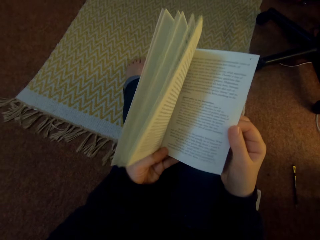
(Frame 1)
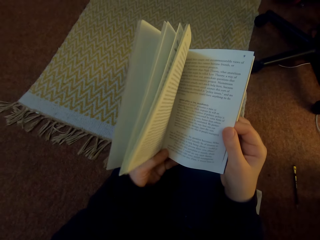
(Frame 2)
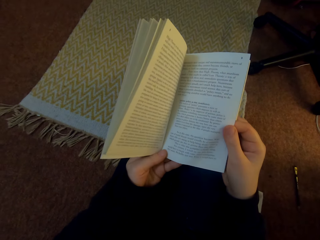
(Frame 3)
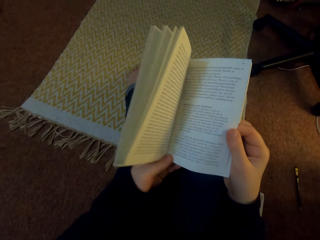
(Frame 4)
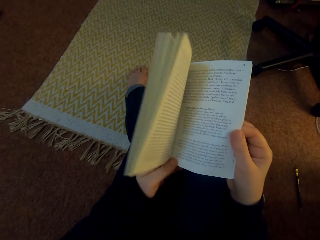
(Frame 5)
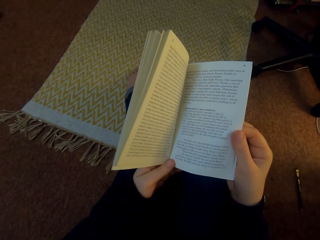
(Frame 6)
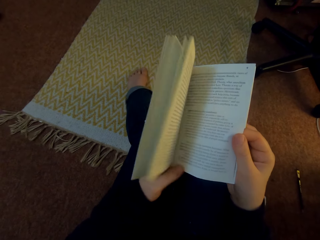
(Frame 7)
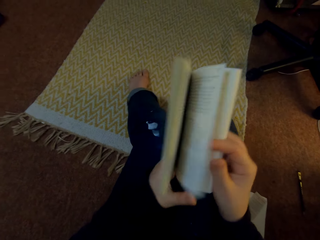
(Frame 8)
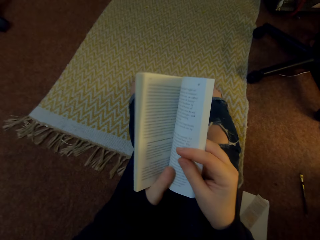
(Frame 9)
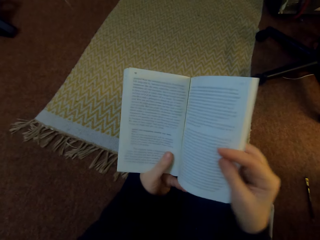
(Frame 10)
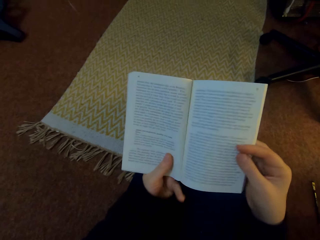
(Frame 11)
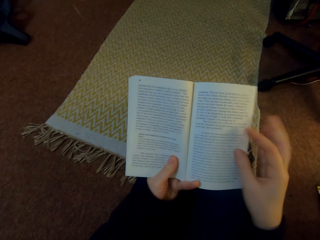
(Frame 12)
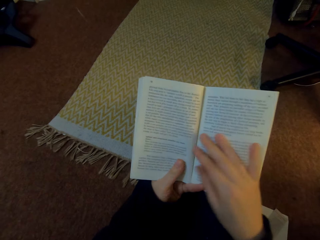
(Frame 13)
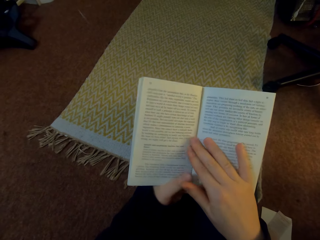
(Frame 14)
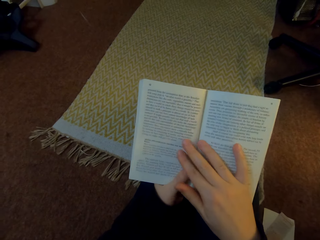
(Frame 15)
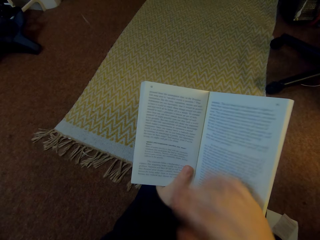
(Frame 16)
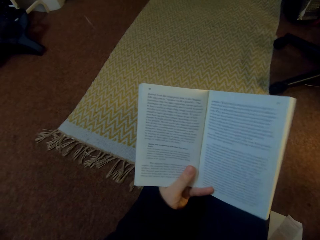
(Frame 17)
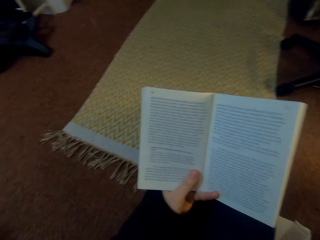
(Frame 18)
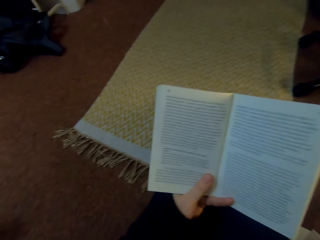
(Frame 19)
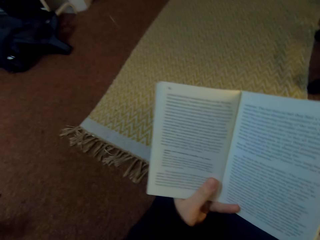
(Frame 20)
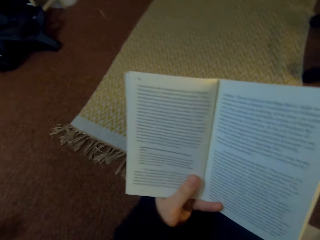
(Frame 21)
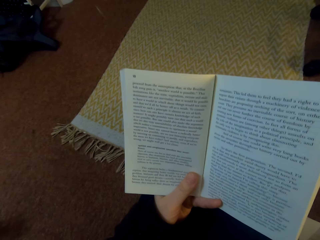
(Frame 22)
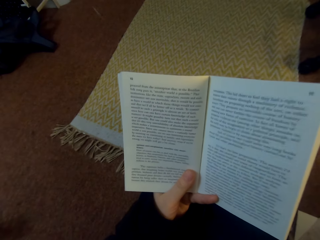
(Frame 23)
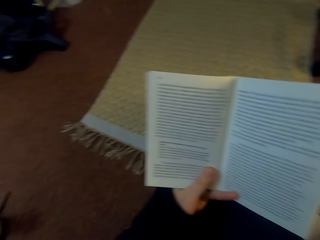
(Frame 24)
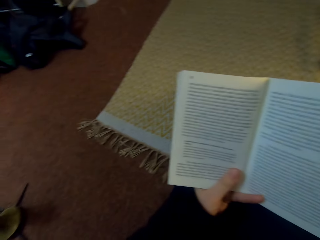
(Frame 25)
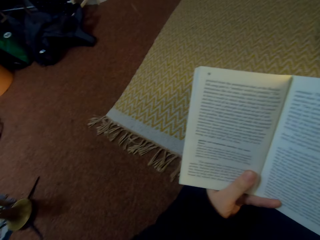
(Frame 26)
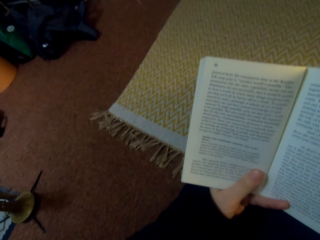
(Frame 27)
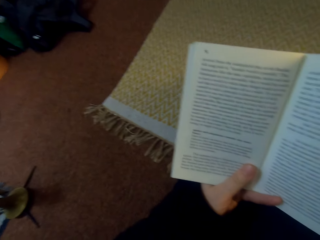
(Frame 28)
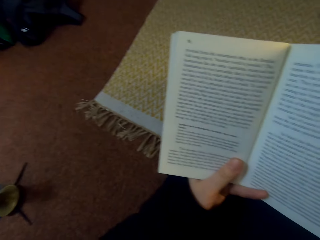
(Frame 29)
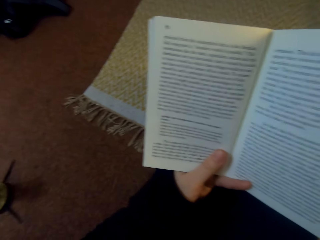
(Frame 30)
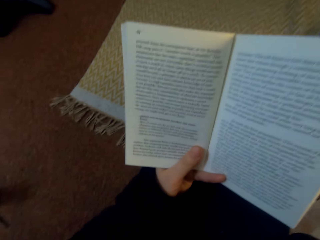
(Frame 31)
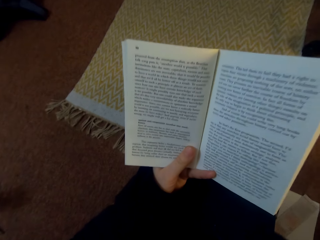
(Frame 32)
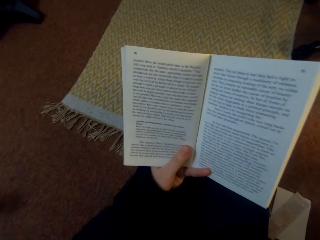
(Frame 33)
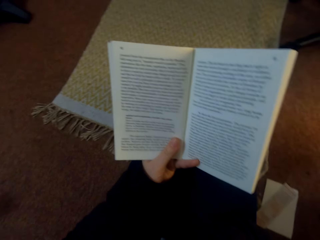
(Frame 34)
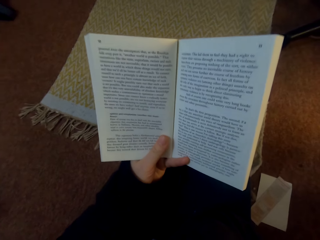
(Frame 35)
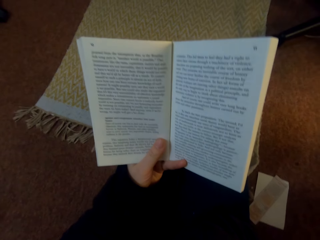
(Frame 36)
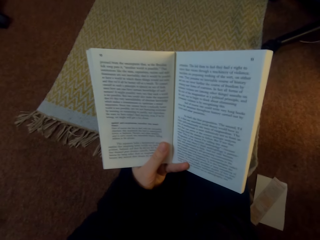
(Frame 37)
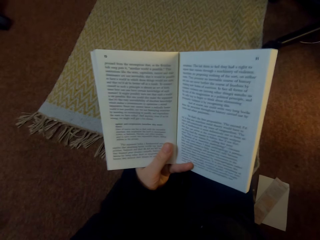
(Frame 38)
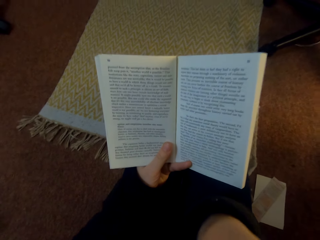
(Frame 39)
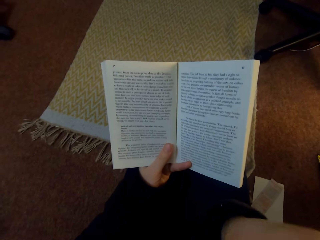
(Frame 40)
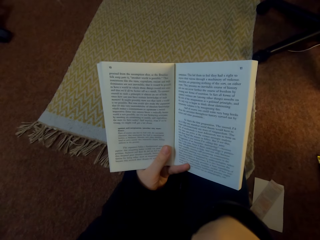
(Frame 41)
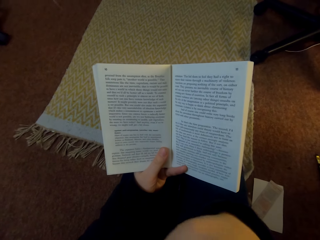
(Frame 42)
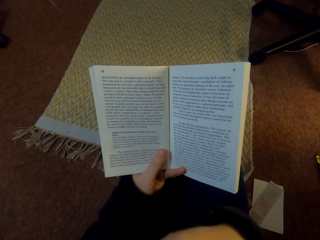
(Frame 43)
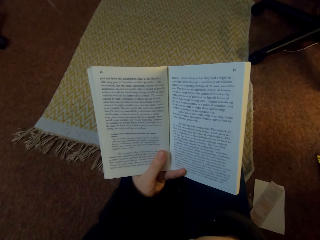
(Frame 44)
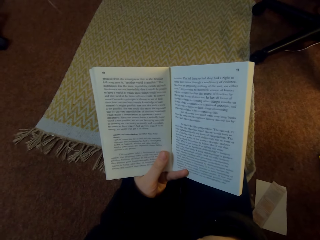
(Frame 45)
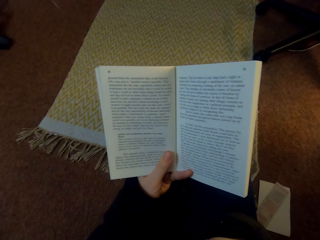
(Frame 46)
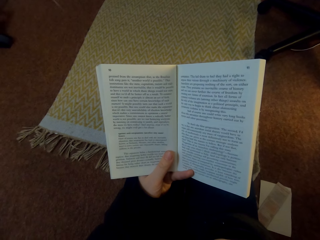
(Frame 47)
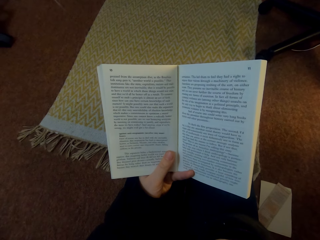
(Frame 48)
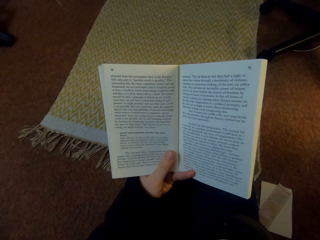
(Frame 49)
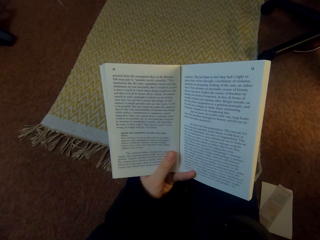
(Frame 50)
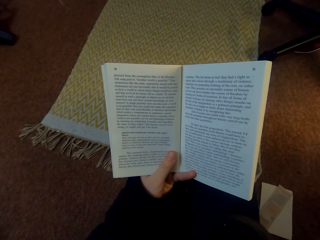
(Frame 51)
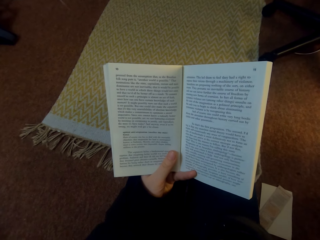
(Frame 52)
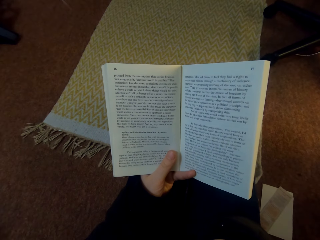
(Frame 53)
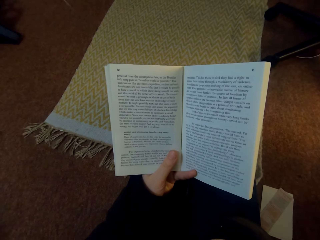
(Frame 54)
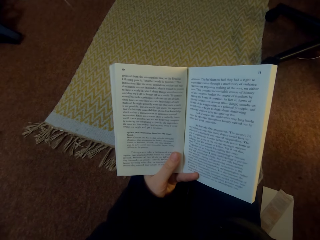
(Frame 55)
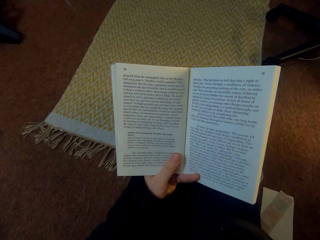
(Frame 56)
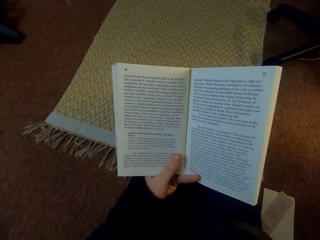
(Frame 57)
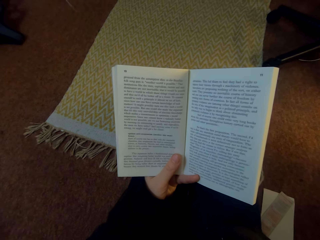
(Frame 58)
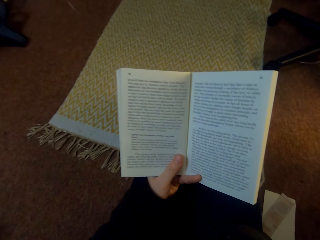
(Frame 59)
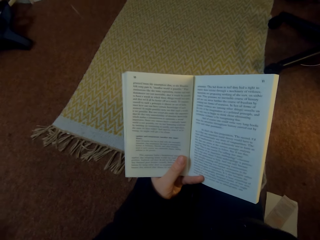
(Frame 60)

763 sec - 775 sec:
The camera wearer flips a page on the book. They read the book.

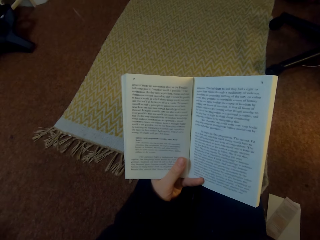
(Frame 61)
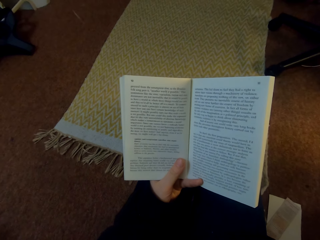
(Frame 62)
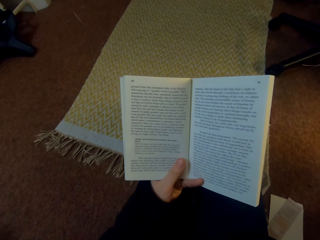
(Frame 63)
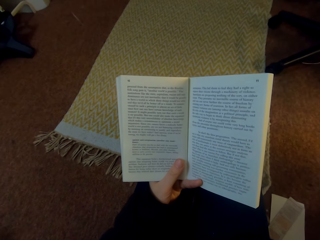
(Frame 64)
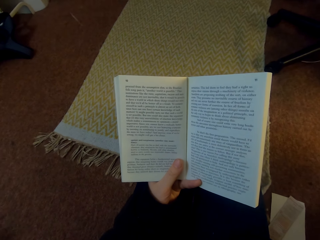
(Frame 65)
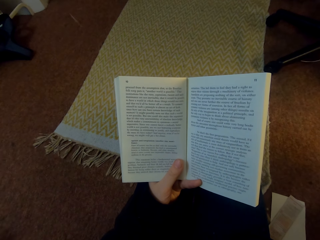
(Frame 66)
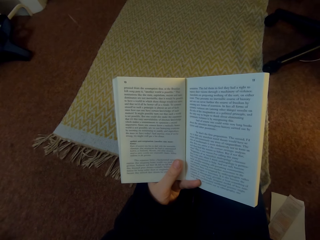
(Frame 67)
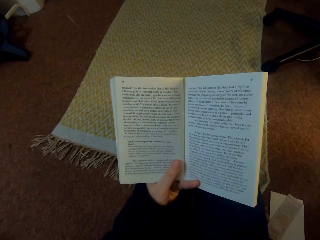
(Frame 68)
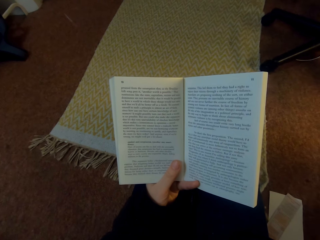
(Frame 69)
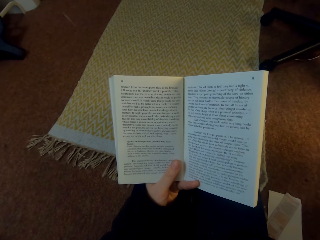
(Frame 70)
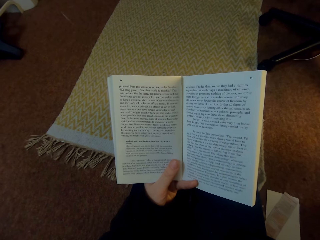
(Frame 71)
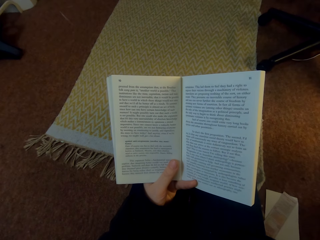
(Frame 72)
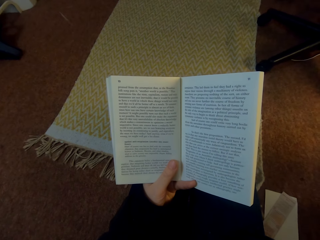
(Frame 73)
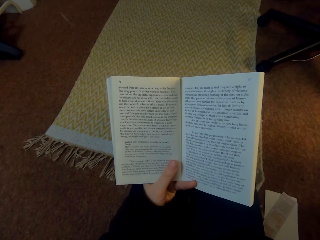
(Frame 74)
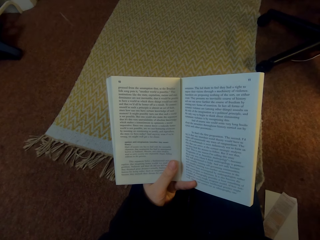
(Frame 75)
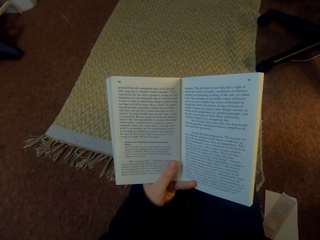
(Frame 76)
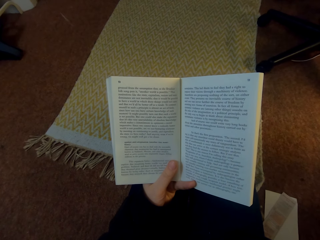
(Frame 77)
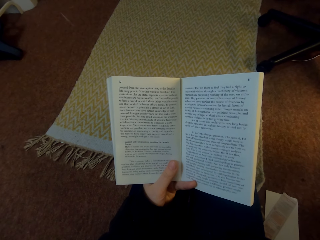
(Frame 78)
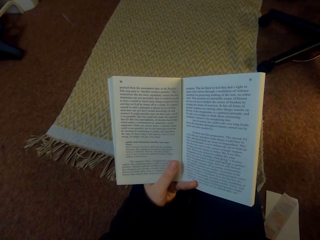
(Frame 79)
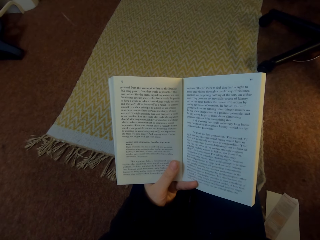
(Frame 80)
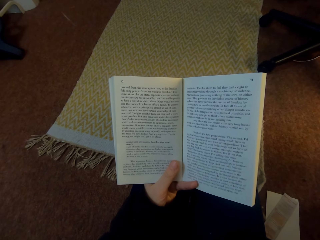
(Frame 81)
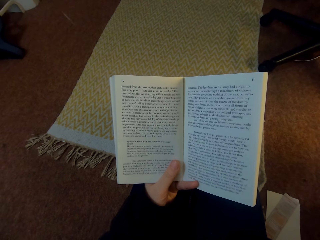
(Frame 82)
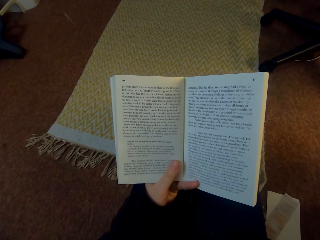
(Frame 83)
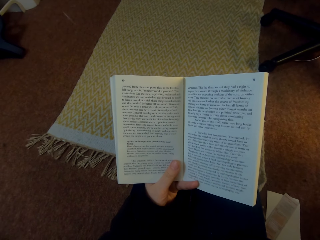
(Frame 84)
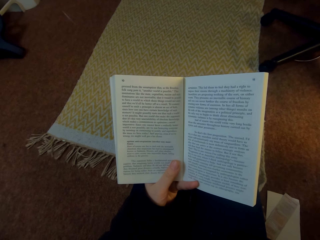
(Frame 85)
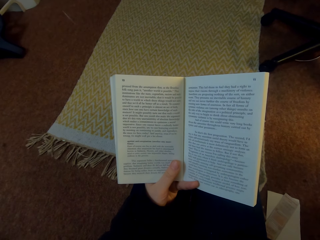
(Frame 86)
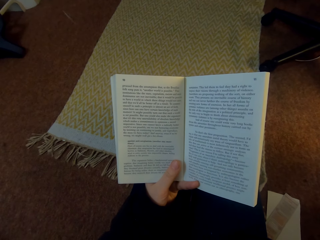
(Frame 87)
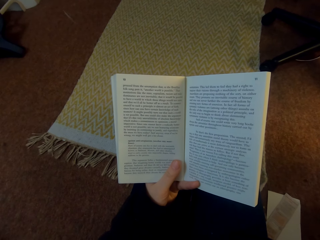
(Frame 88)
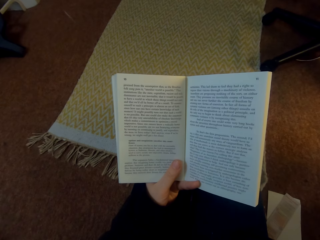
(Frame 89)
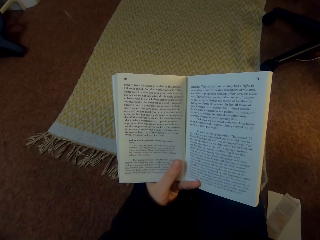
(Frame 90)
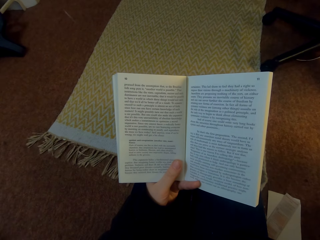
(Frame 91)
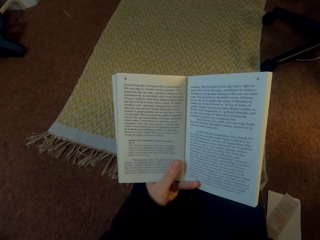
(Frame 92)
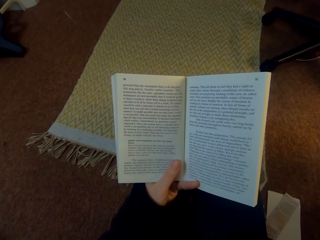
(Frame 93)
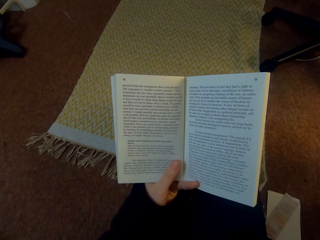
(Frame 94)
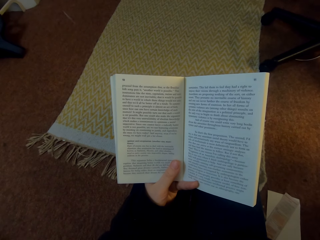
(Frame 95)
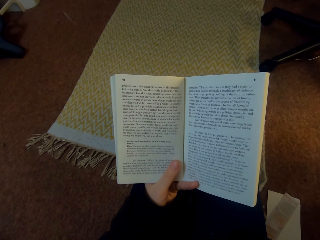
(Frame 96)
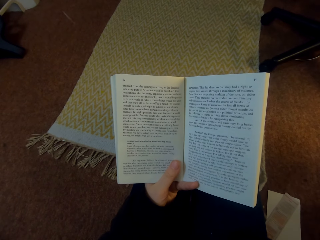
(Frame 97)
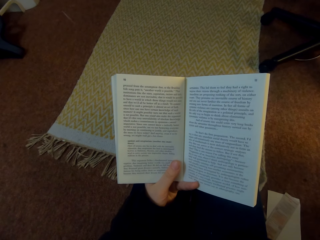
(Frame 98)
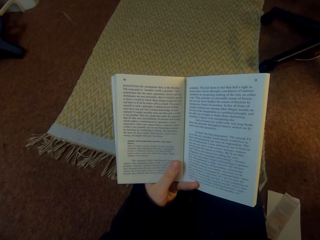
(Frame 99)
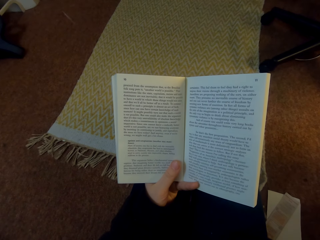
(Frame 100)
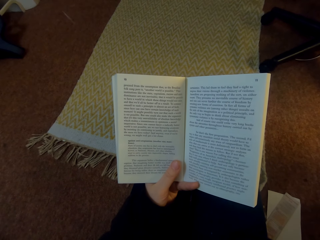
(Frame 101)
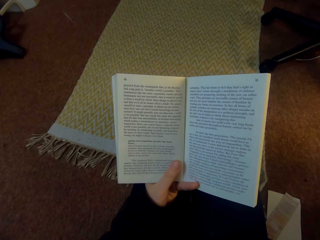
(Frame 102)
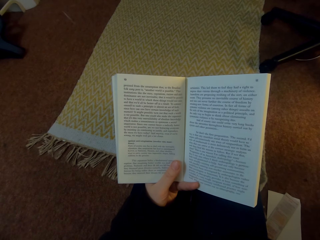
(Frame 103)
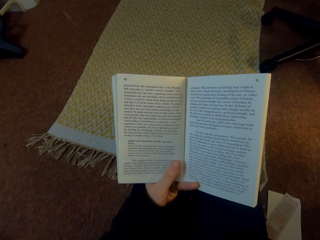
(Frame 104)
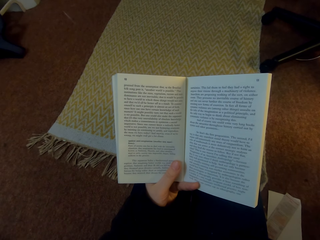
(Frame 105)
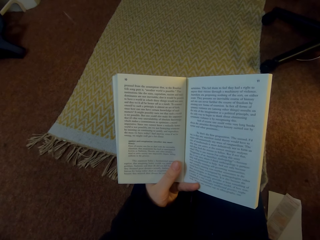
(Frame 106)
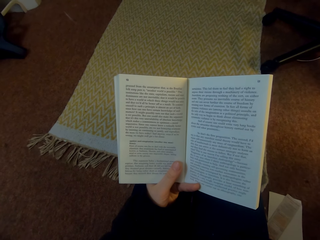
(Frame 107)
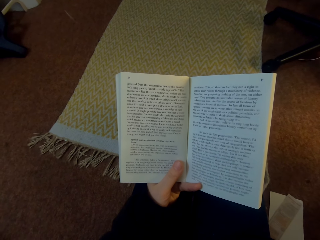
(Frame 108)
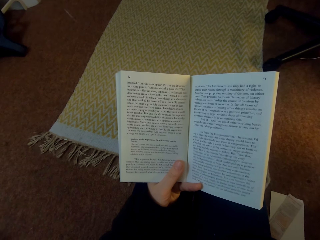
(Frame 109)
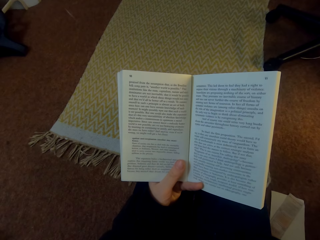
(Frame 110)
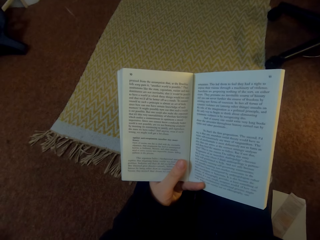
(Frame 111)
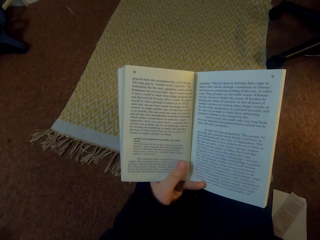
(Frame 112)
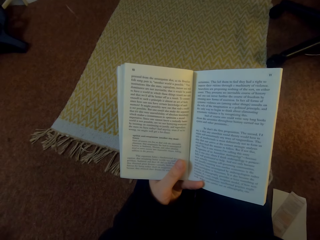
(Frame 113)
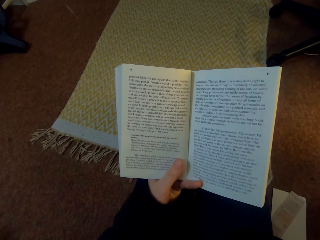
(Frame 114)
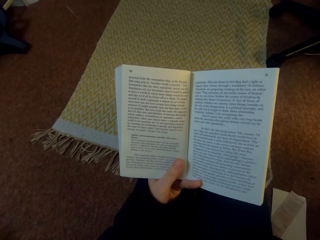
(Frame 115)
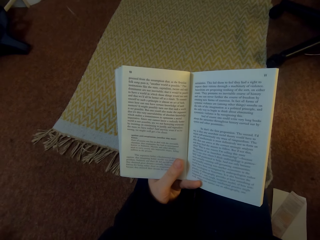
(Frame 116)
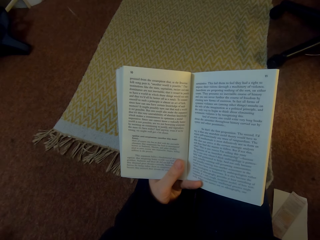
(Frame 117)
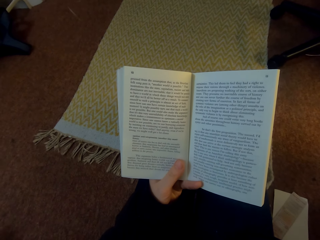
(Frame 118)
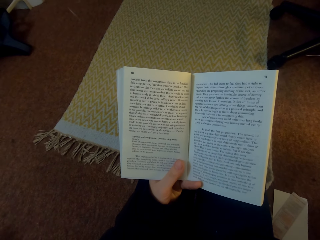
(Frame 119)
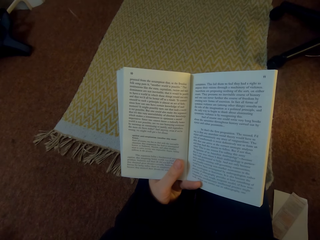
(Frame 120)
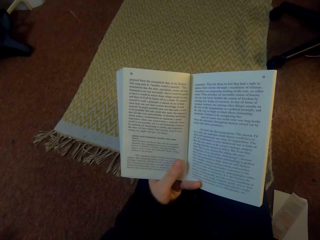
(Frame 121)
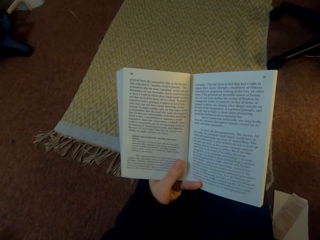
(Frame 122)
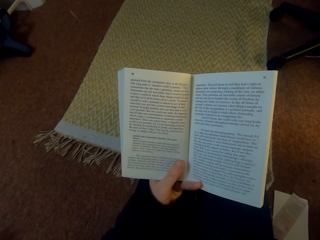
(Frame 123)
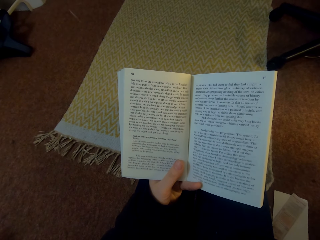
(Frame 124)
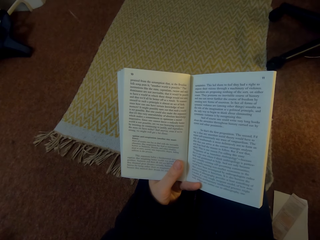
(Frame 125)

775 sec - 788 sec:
The camera wearer reads a book.
